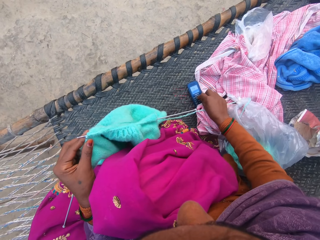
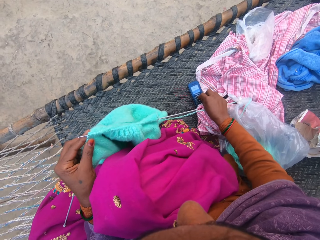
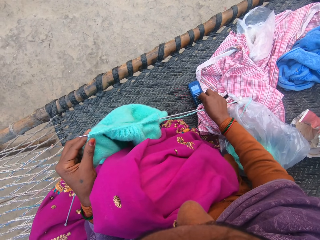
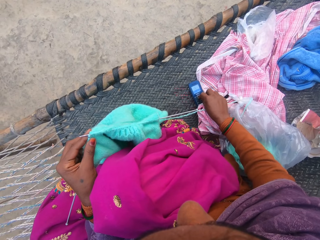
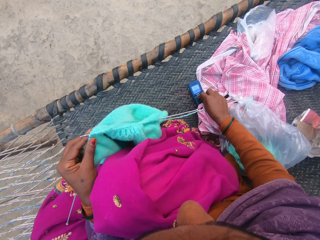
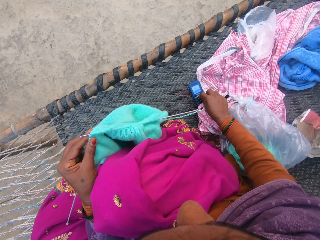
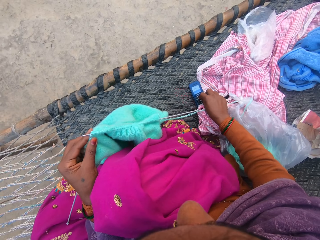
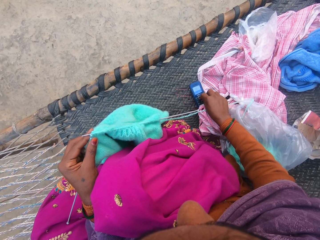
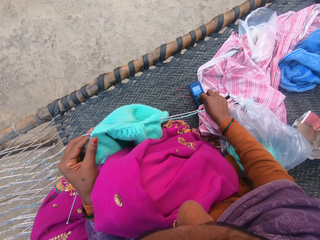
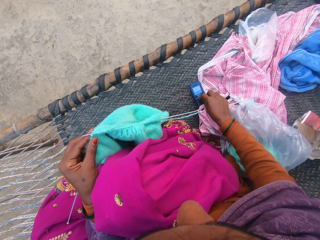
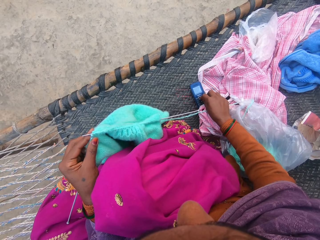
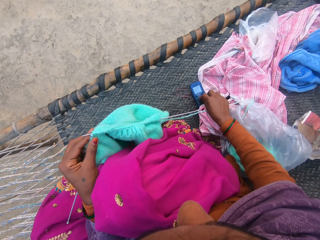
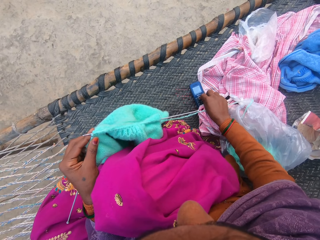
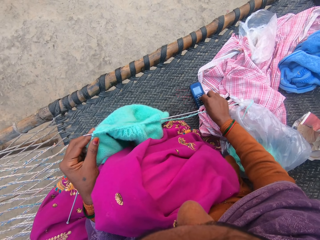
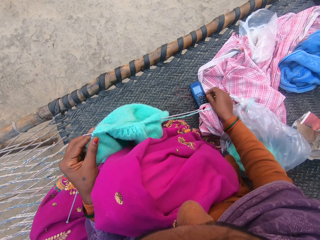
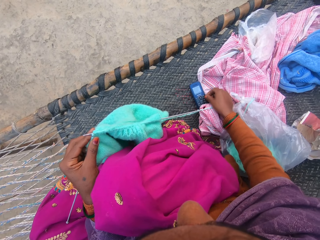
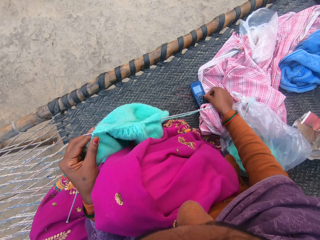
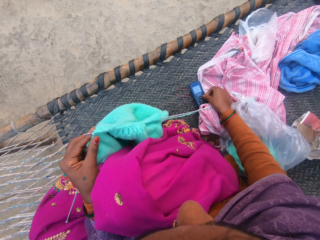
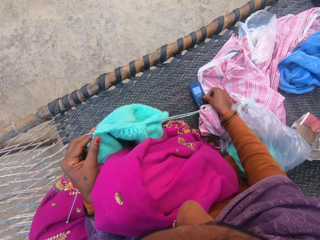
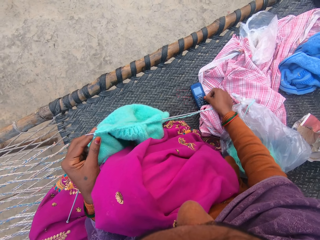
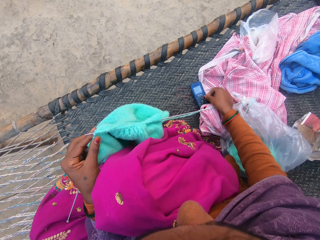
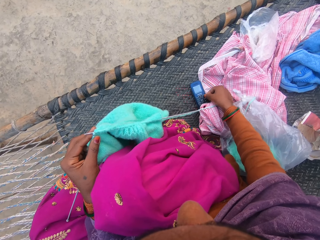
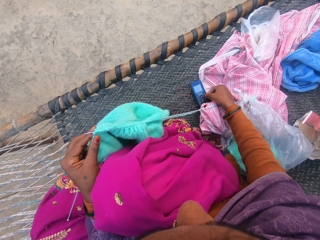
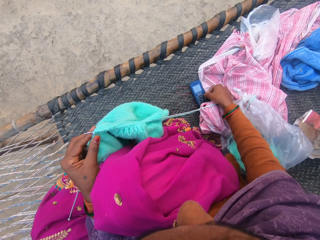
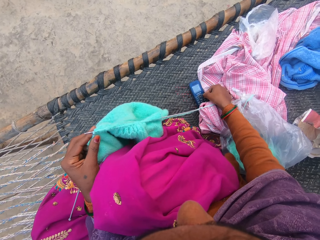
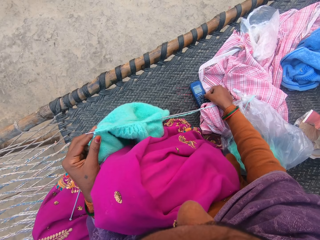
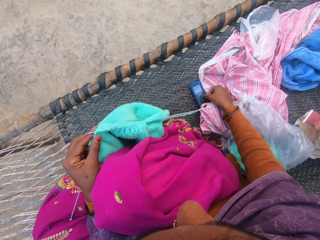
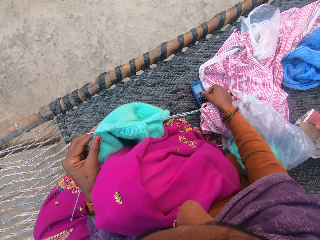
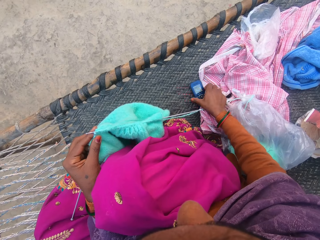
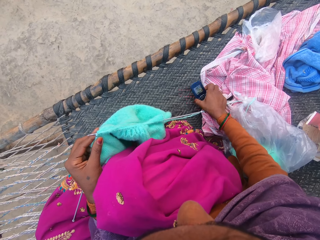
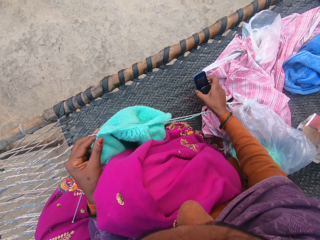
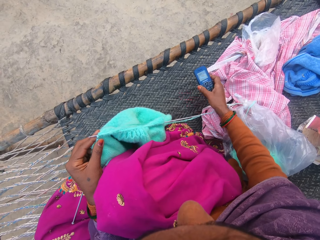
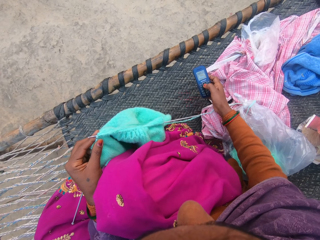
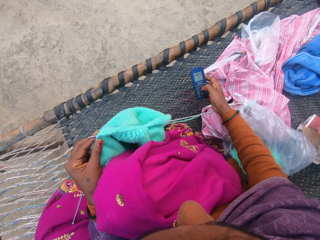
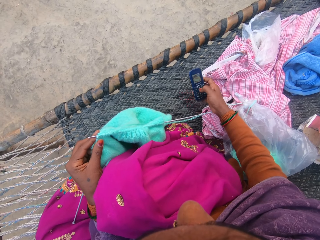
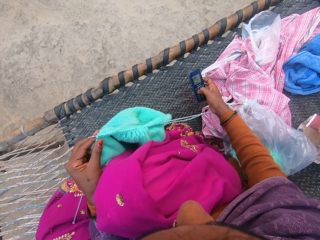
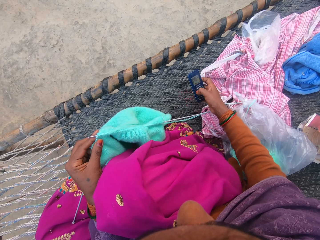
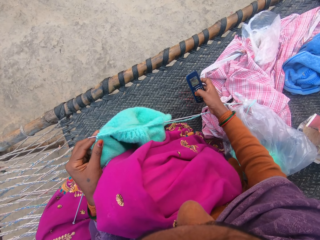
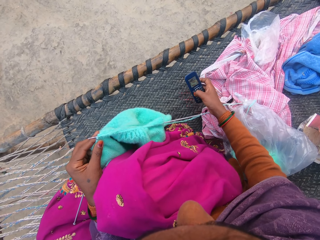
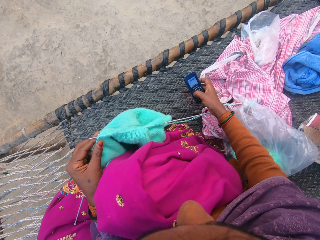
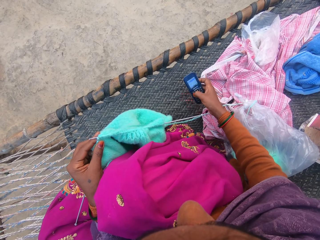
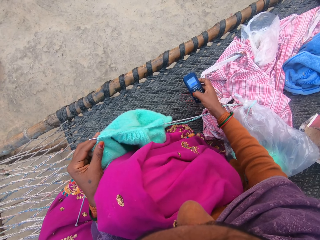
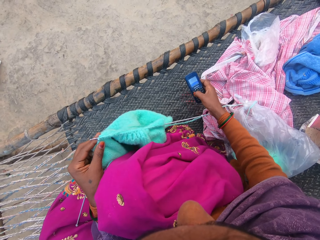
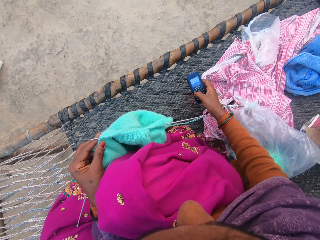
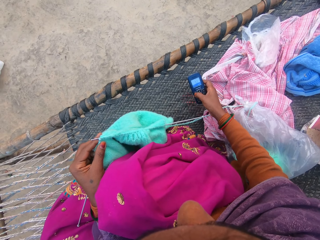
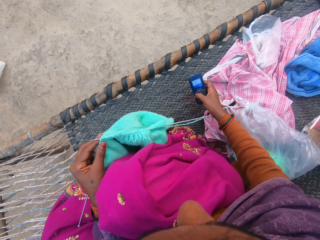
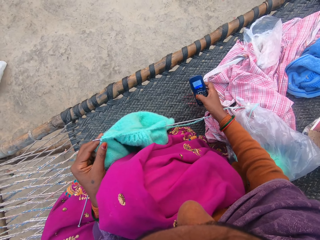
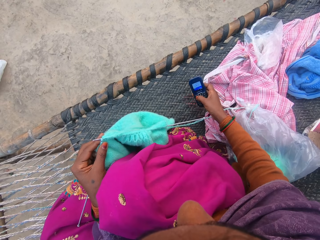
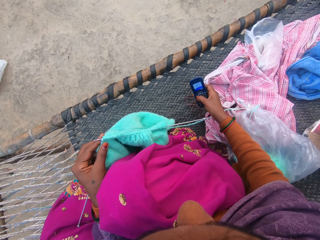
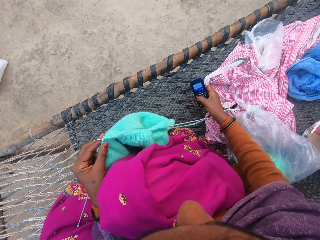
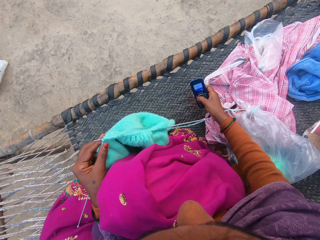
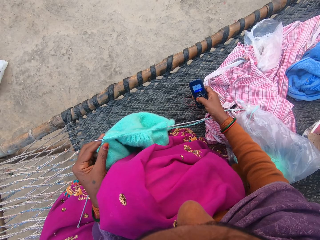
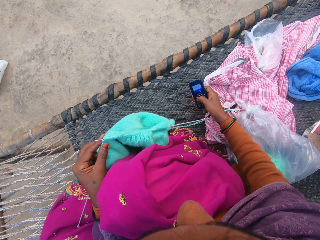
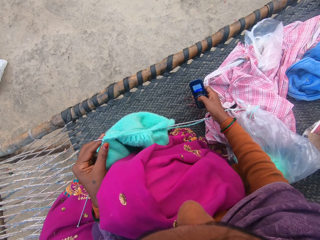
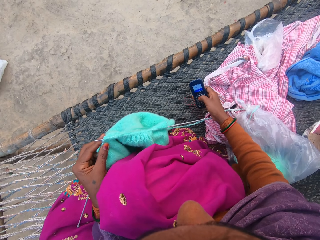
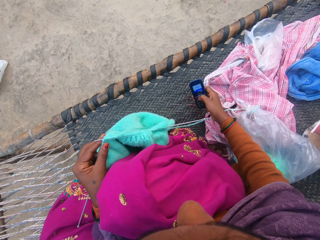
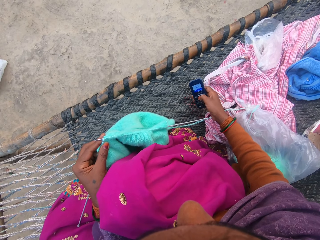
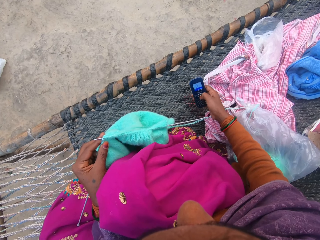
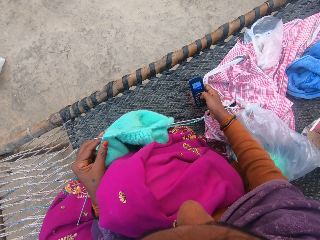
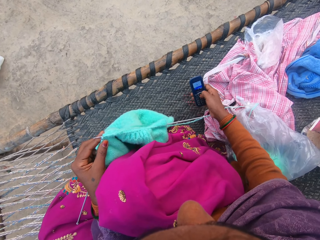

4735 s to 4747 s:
The camera wearer picks up the phone on the woven charpoy bench with her hand. She operates the phone on the woven charpoy bench with her hand.

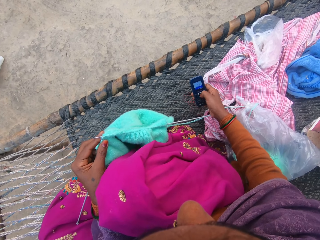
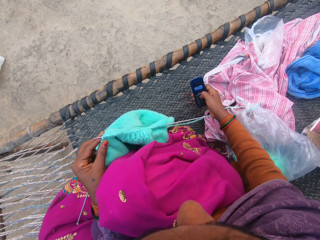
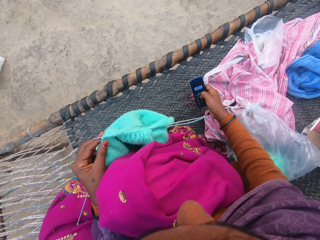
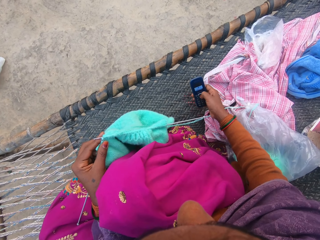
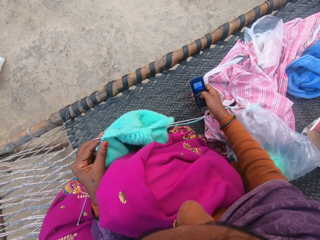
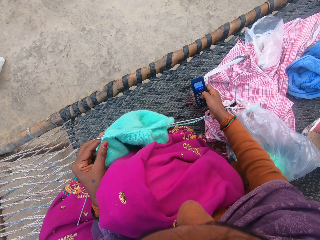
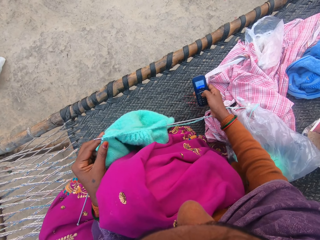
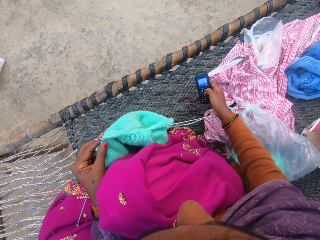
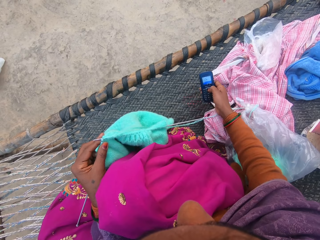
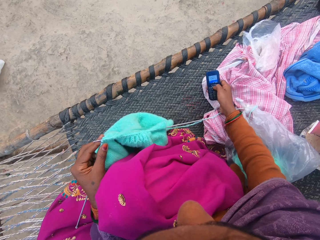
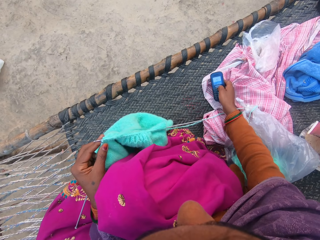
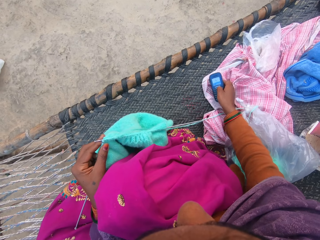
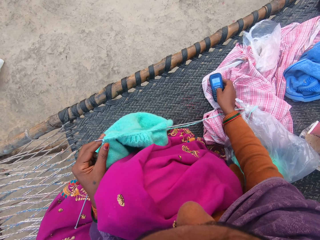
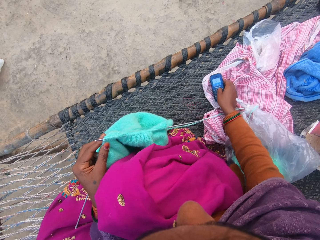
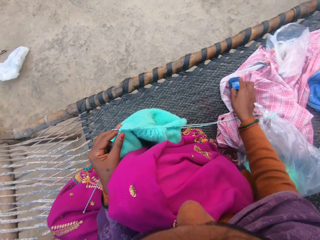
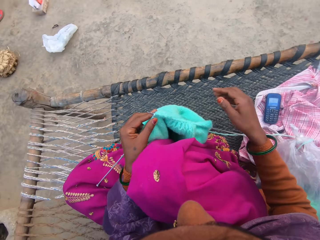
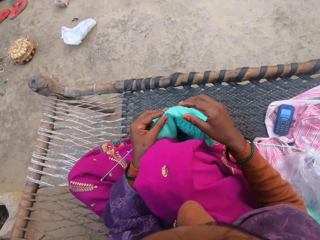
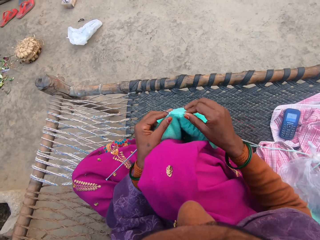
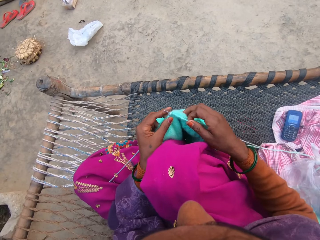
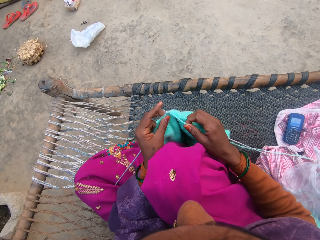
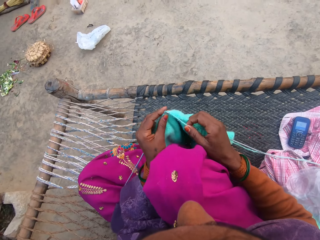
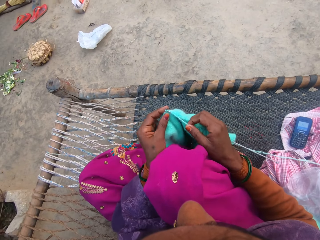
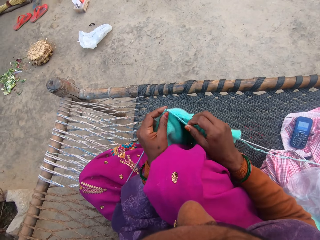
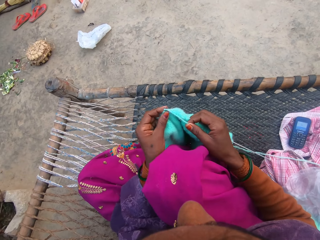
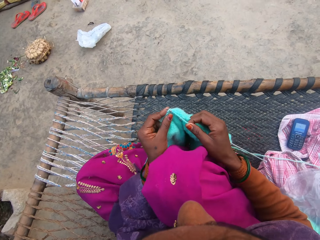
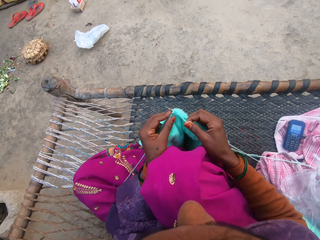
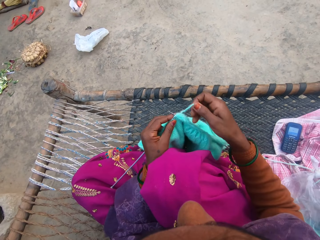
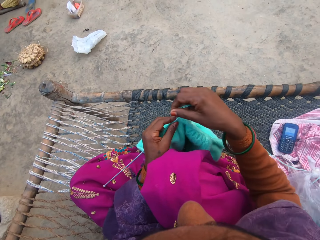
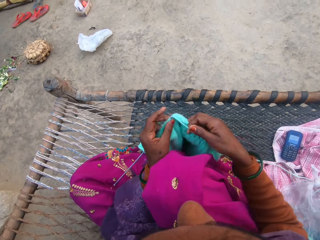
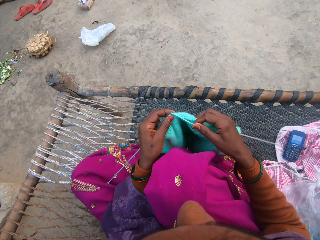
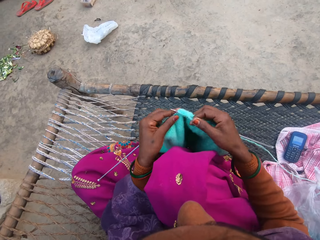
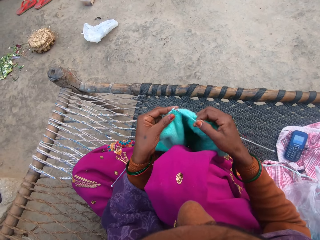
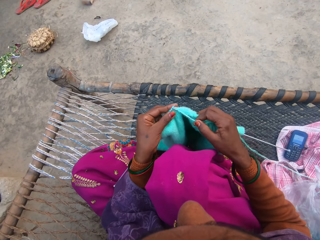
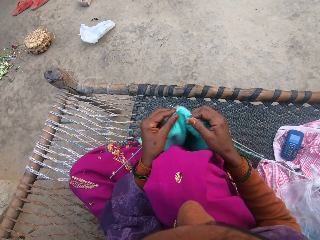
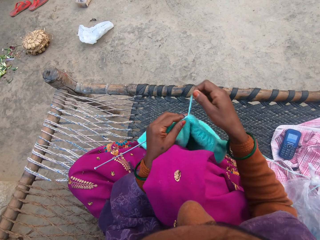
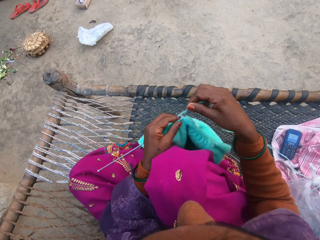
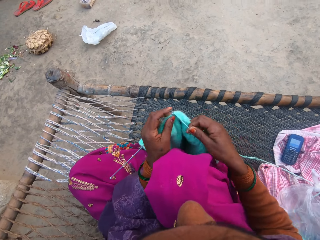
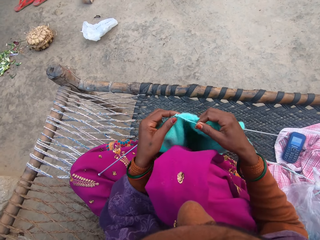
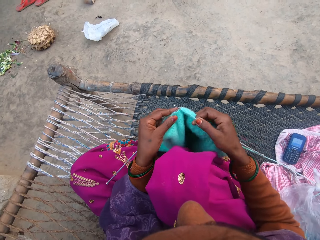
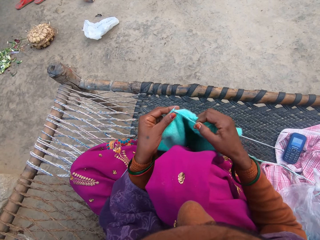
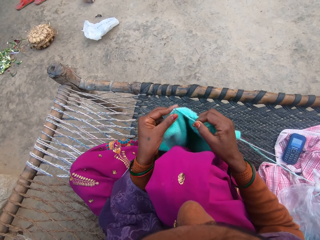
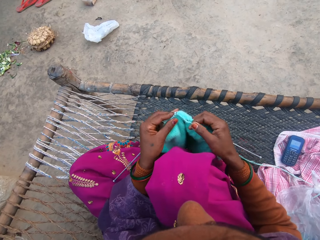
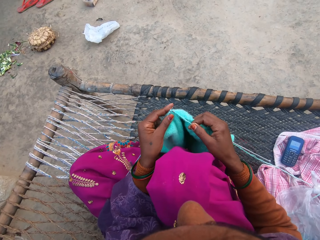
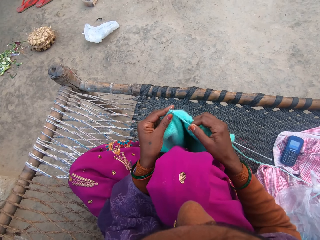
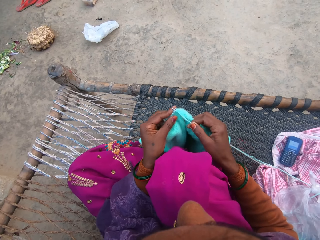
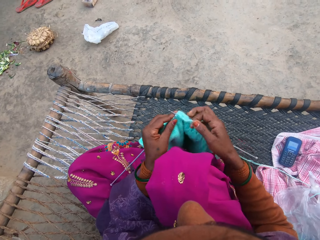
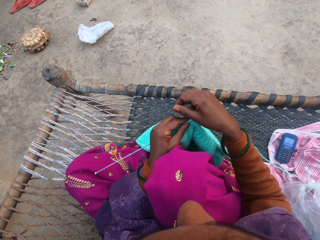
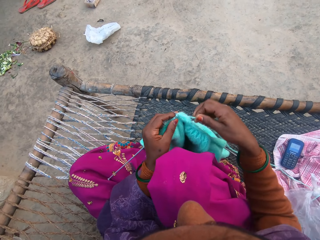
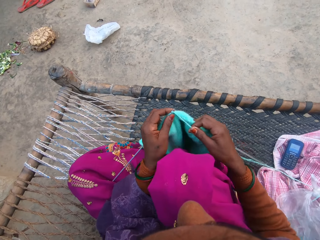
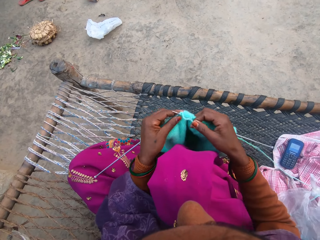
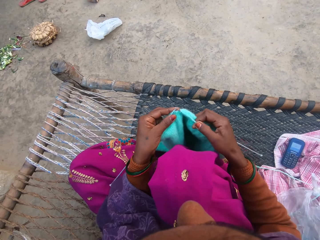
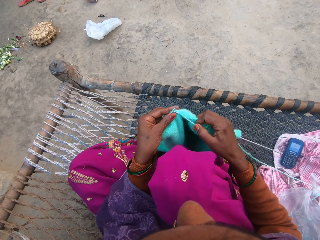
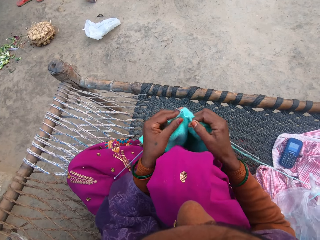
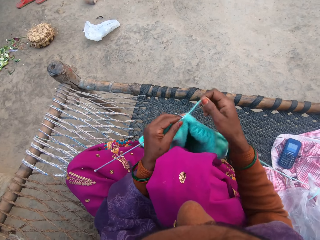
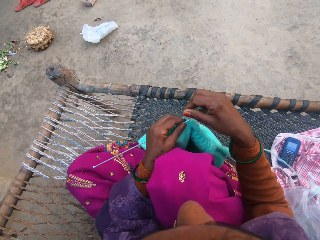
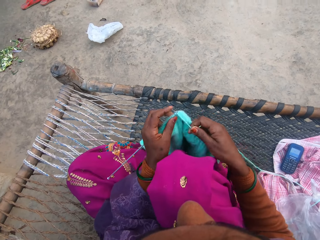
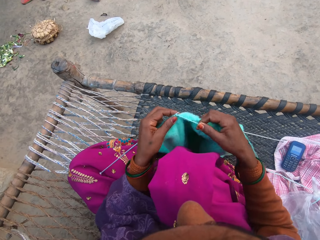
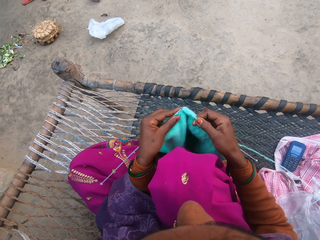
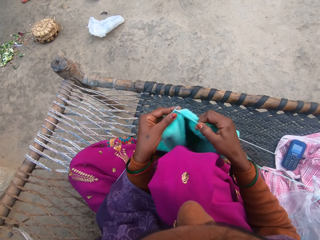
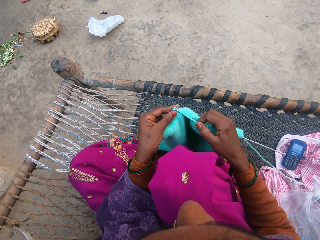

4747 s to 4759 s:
The camera wearer drops the phone on the woven charpoy bench. She knits the wool with the knitting pins with her hands. She loops the knitting yarn over the knitting needle. She loops the knitting yarn over the knitting needle and knits a garment. She loops the knitting yarn over the knitting needle and knits the garment. She loops the knitting yarn over the knitting needle and knits the garment.
